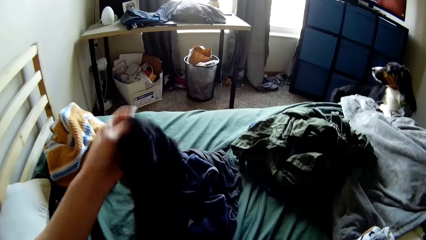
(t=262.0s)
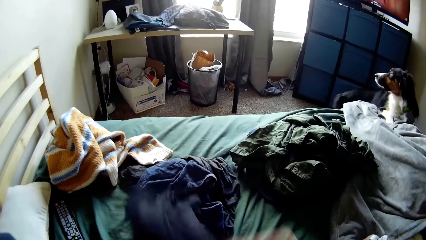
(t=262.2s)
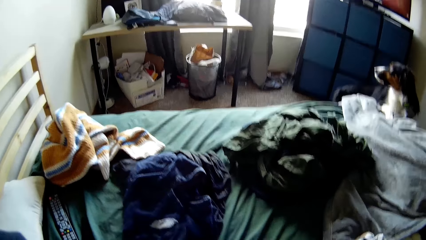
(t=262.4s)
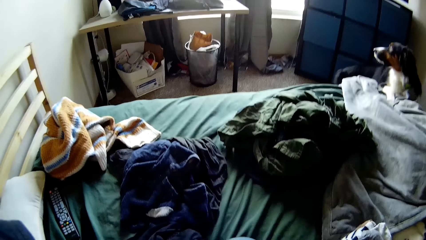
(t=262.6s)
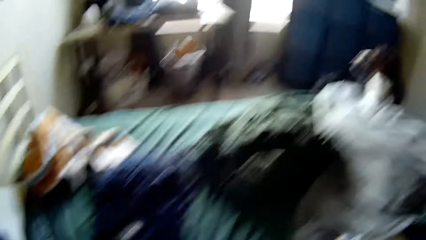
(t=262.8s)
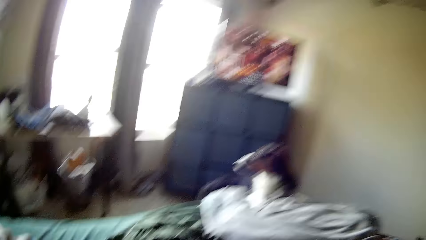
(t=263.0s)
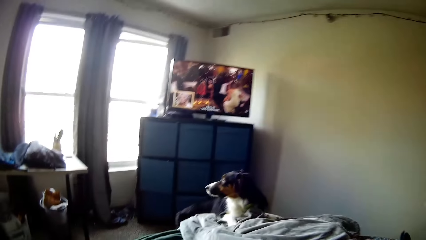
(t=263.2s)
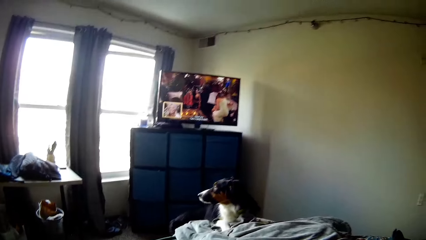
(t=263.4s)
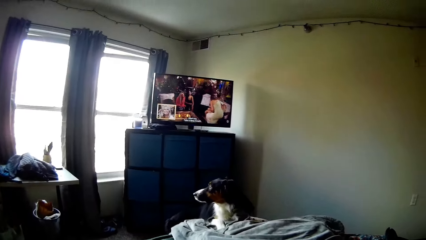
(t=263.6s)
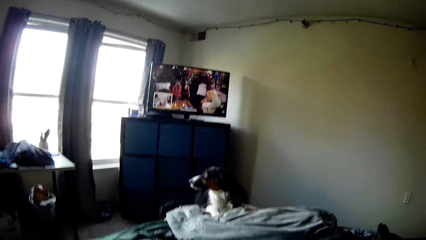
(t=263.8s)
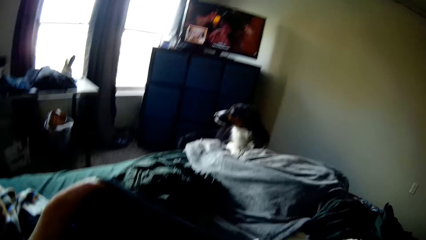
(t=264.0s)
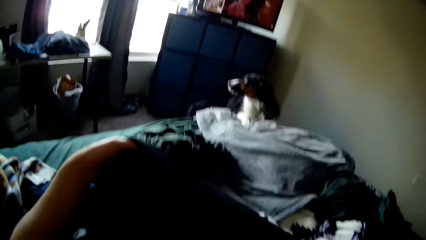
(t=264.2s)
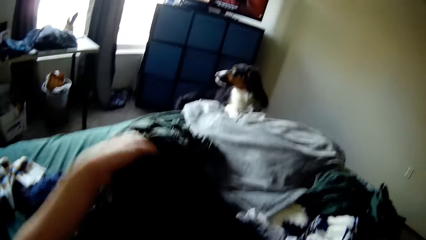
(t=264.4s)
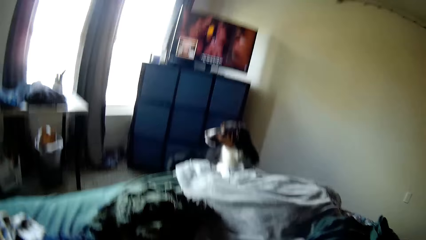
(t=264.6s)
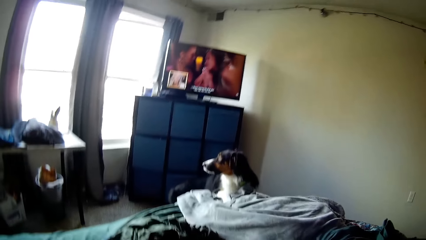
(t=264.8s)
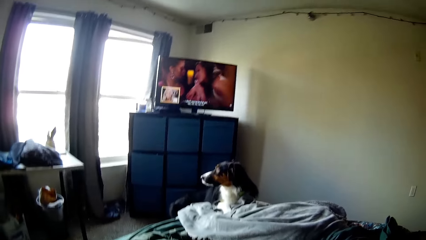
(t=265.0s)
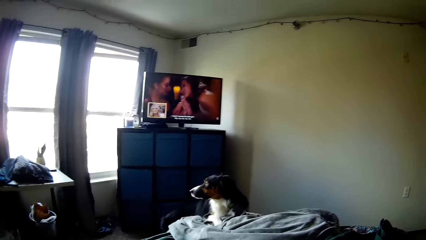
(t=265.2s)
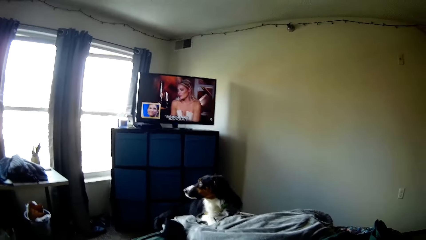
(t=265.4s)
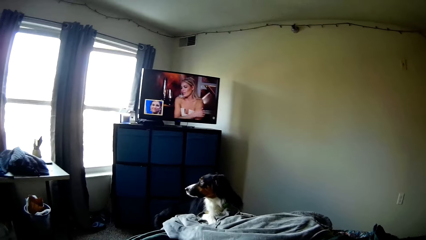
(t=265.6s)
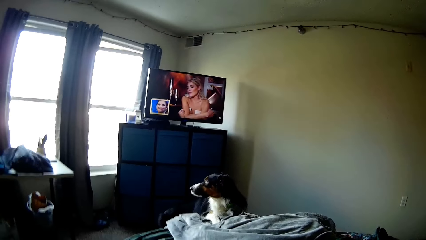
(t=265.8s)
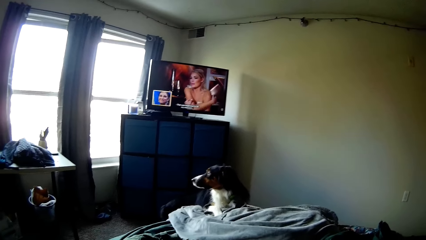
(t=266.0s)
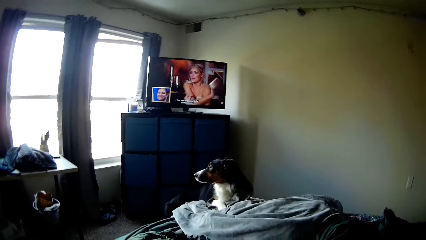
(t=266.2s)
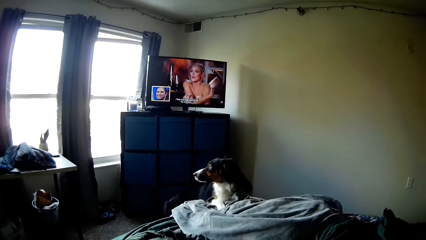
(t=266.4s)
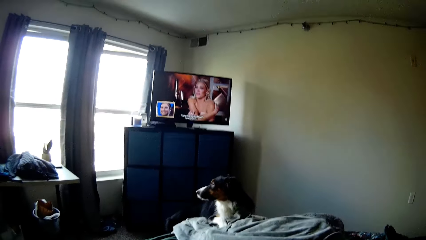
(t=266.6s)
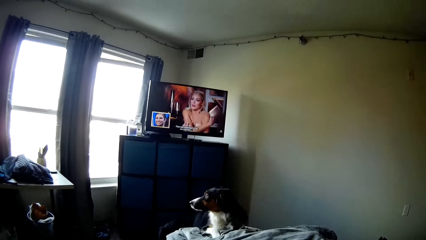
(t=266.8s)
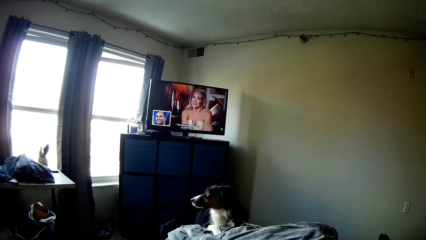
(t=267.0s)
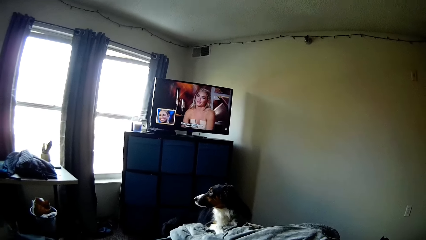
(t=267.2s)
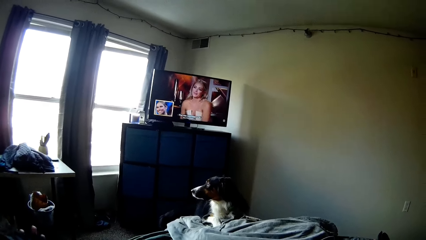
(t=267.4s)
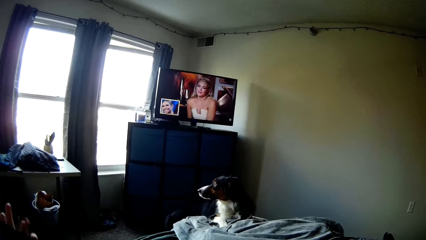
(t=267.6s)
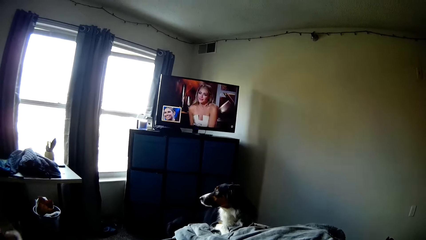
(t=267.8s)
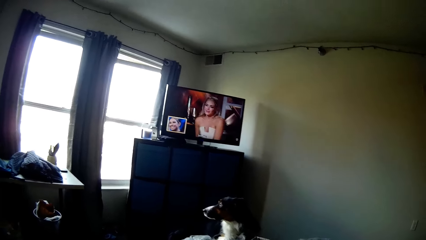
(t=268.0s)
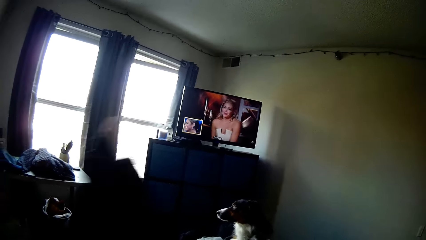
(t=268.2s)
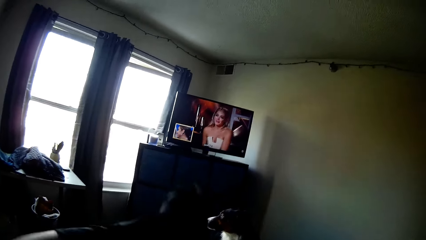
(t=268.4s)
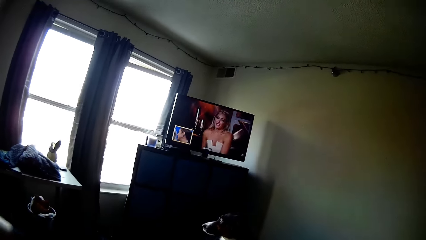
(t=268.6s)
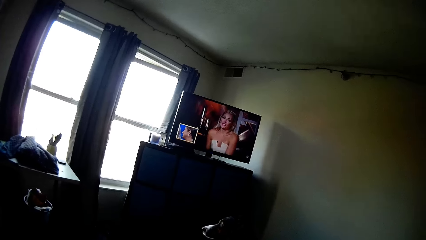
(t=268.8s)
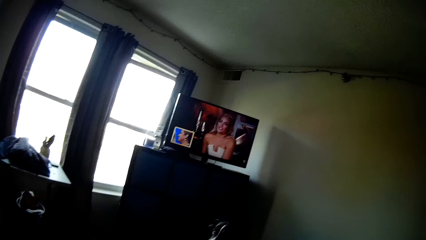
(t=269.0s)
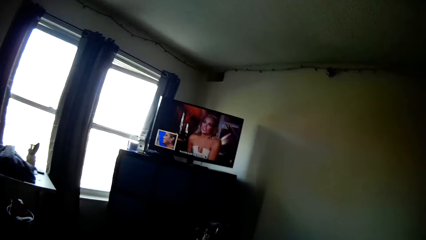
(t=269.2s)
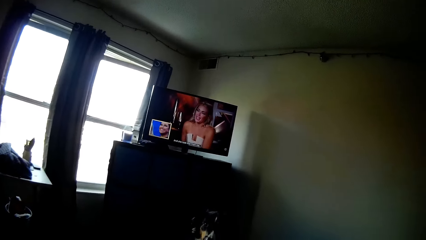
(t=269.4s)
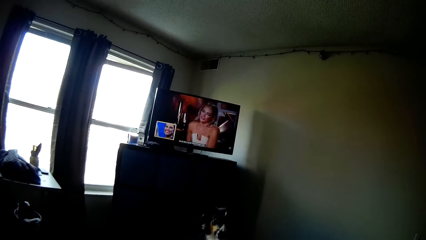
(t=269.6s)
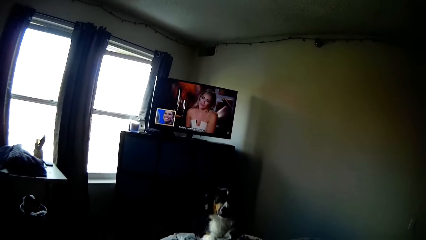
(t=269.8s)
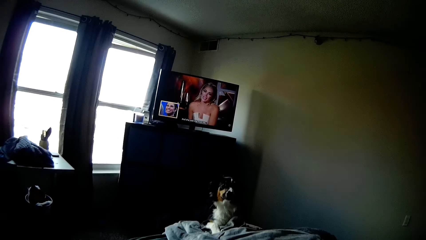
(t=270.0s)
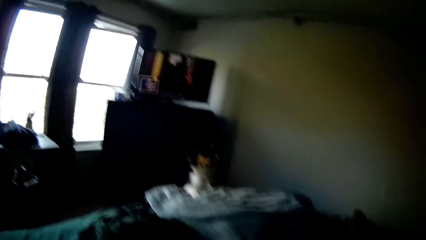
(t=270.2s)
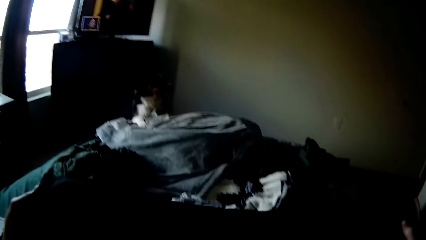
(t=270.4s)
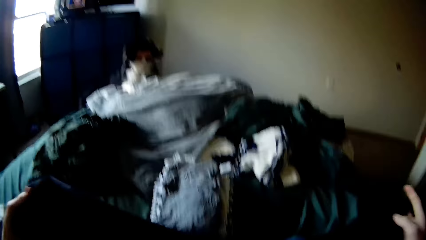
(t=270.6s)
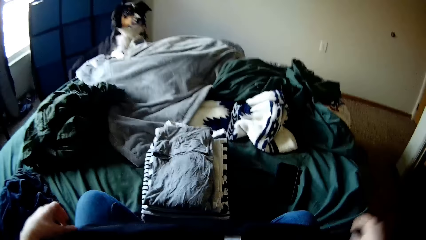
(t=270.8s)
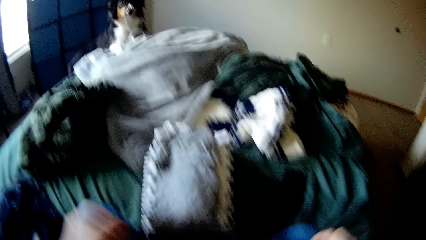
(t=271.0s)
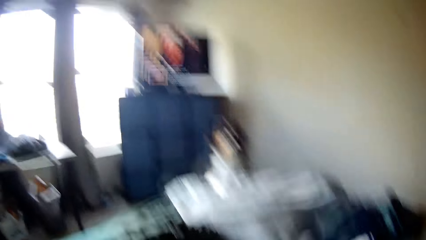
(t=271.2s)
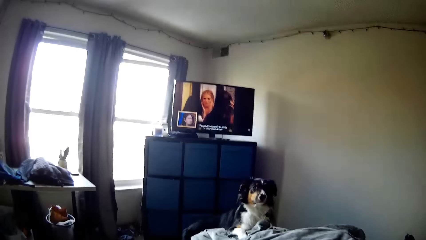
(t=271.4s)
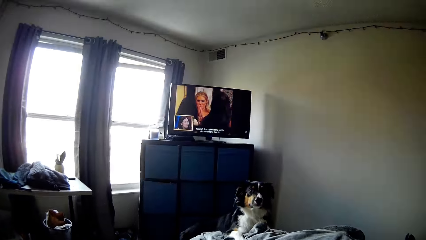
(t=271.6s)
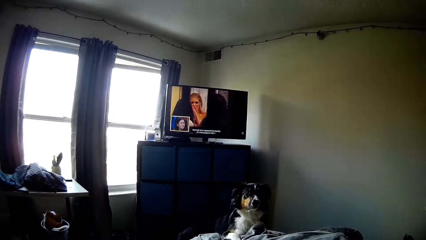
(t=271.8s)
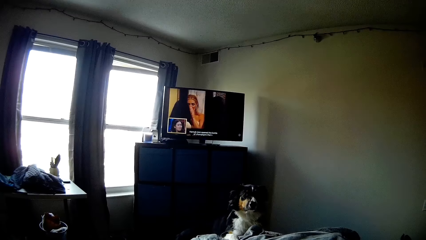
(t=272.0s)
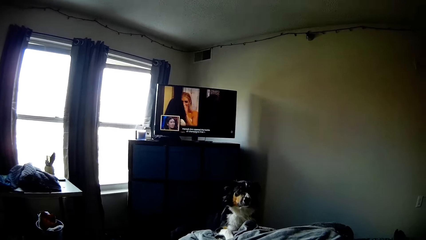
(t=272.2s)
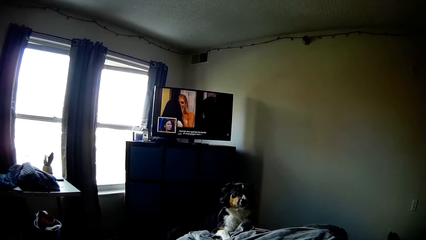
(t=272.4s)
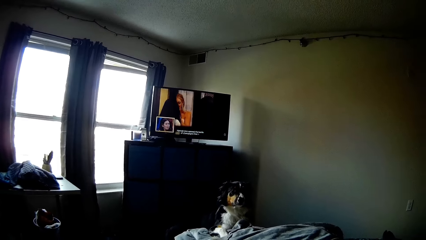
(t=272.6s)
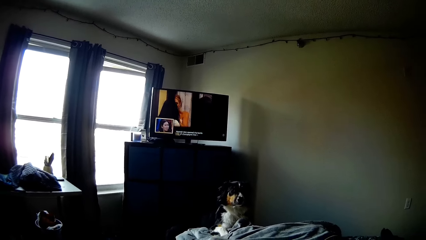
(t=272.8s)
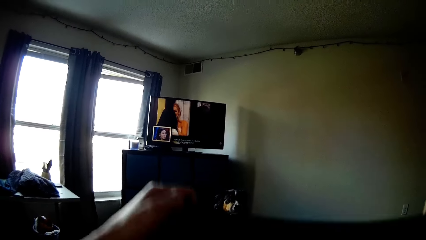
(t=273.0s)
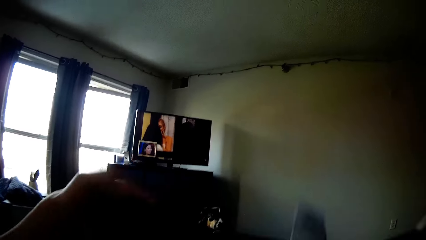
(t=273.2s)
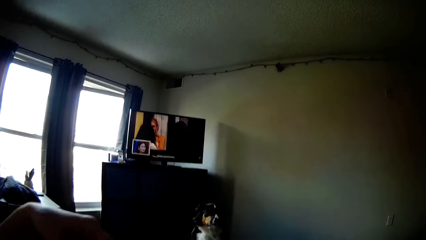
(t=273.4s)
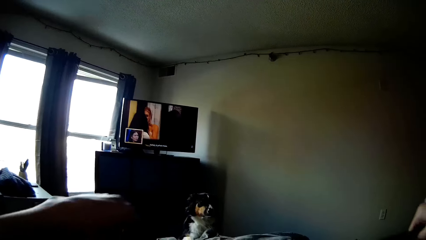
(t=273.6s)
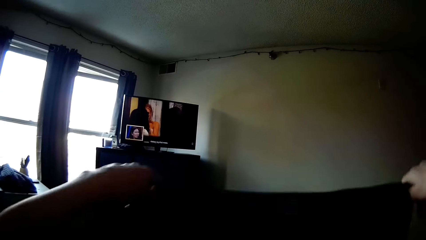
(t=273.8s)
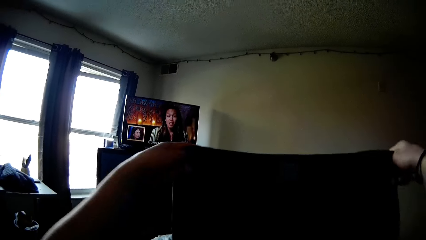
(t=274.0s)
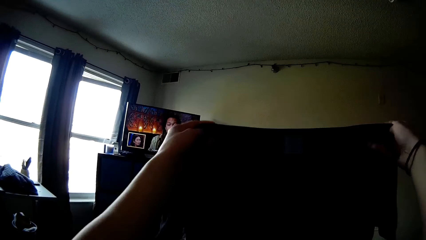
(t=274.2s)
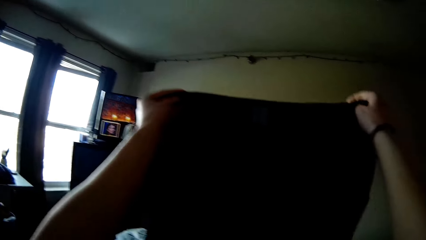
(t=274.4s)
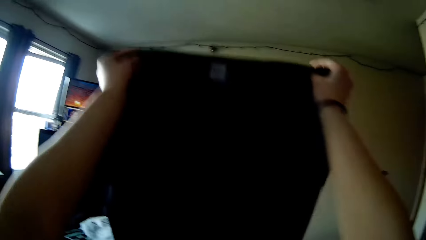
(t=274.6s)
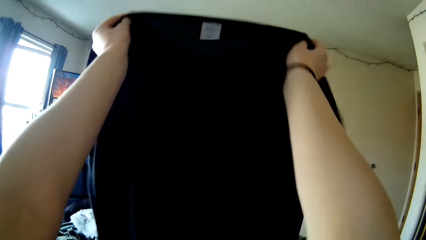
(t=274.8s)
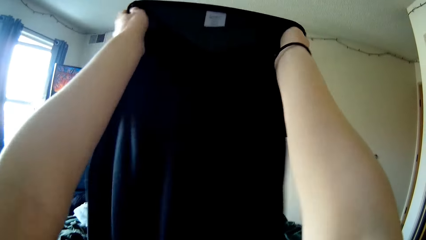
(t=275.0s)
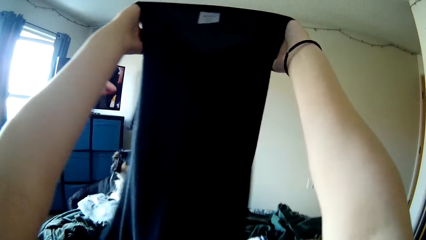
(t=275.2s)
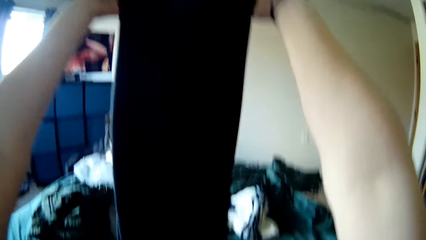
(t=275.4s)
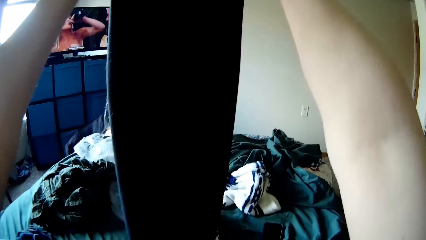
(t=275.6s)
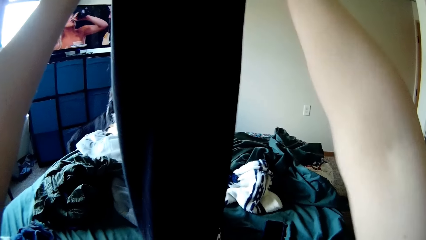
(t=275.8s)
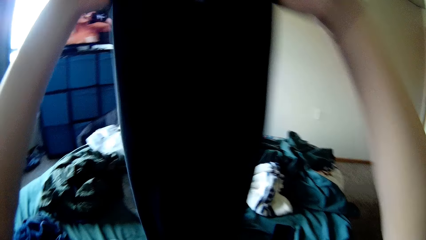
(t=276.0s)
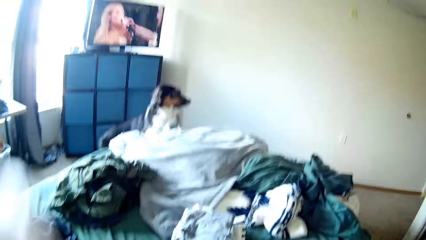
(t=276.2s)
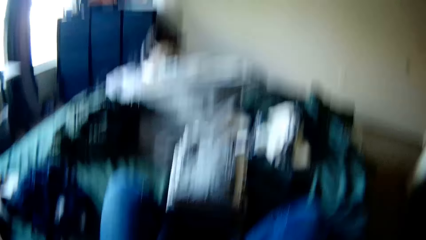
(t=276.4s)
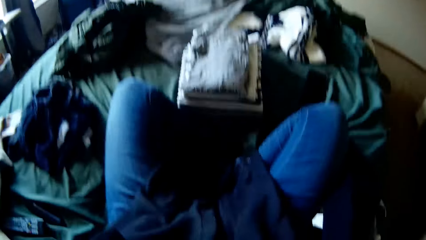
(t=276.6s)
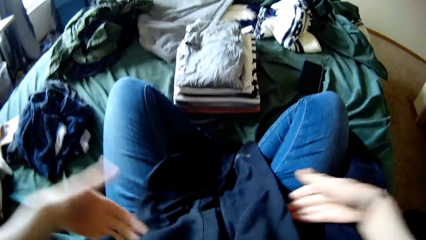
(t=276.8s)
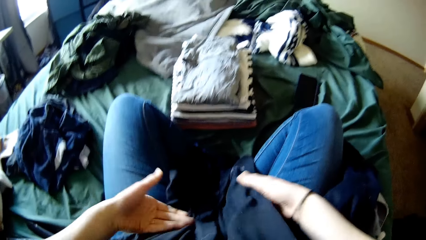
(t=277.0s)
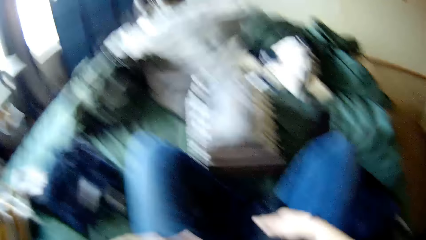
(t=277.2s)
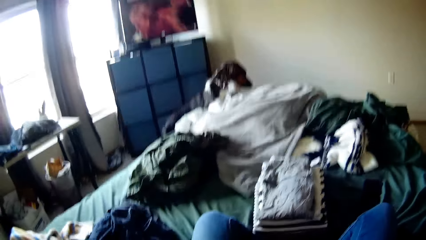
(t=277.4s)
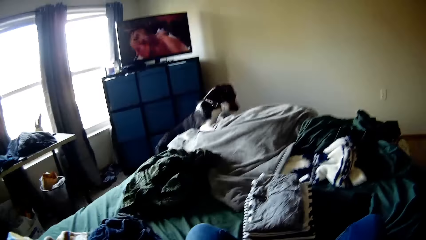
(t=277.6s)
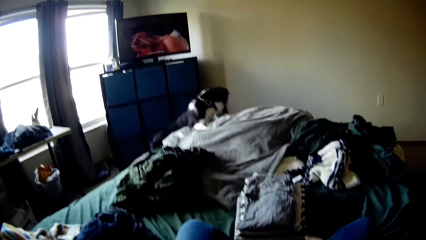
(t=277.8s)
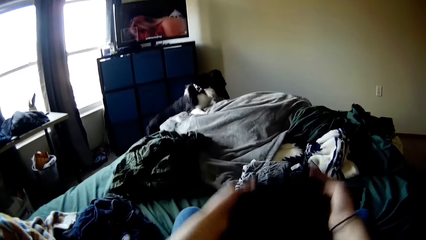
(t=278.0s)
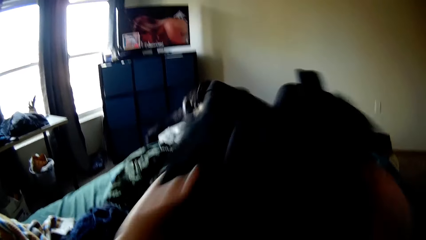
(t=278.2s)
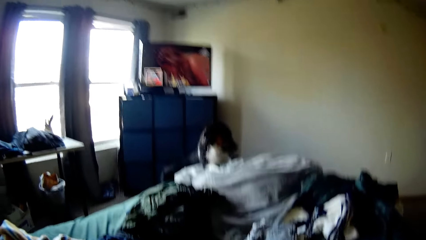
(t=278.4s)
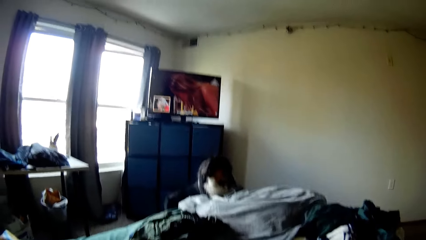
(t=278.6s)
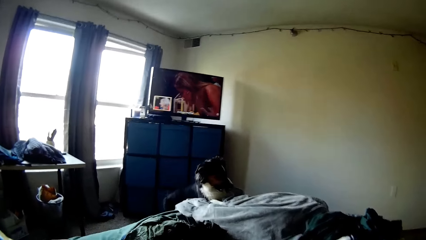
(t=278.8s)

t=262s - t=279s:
The camera wearer picks up the cloth on the bed. He sits on the bed. He holds the cloth with his hands. He sits on the bed. He picks up the cloth on the bed. He sits on the bed. He holds the cloth with his hands. He folds the cloth with his hands.
